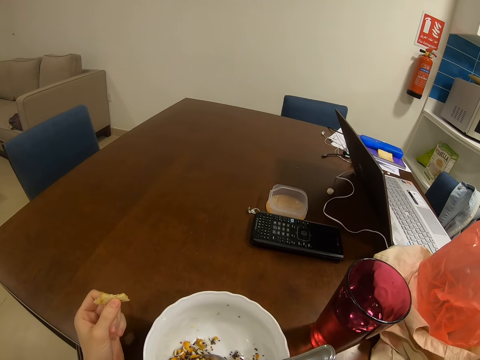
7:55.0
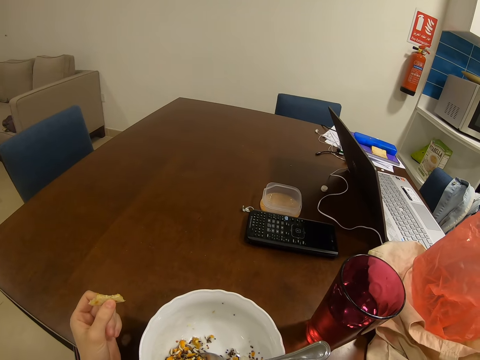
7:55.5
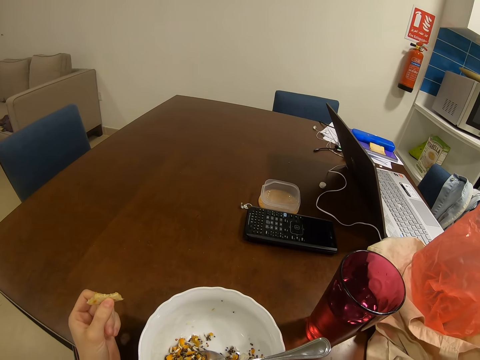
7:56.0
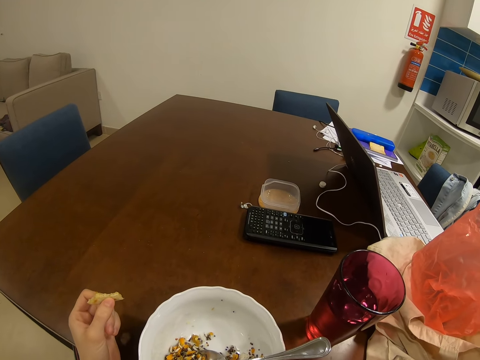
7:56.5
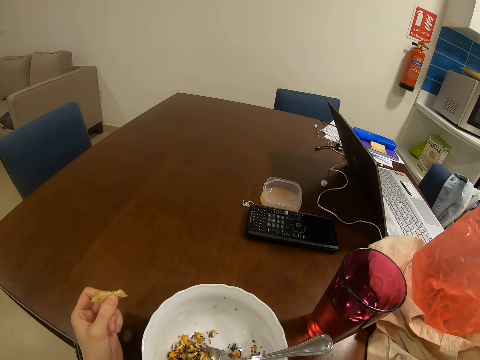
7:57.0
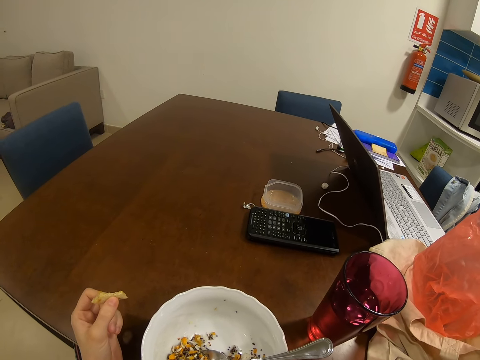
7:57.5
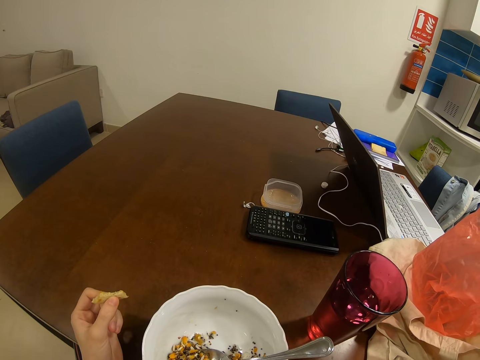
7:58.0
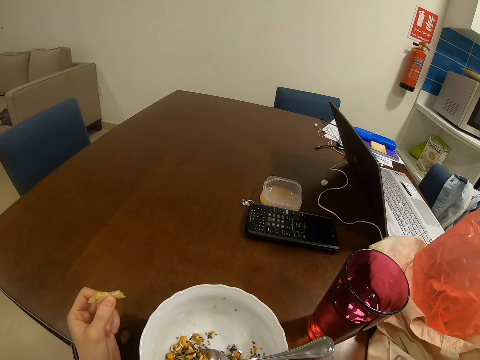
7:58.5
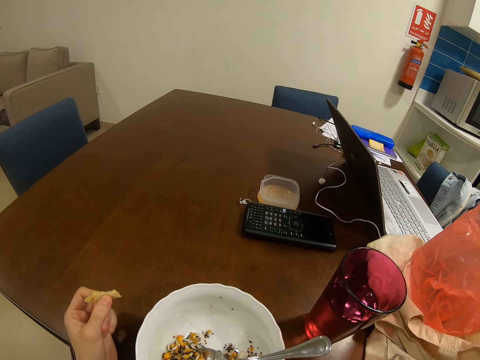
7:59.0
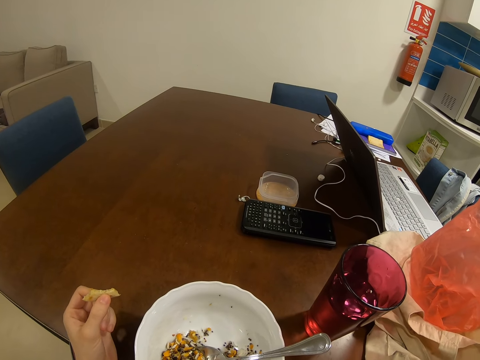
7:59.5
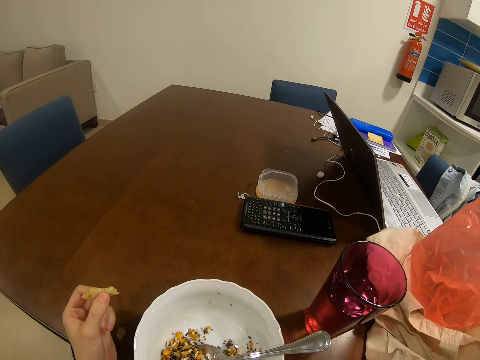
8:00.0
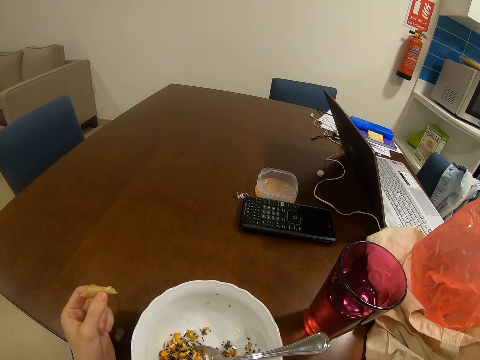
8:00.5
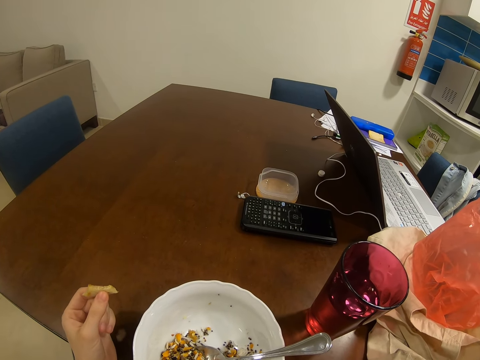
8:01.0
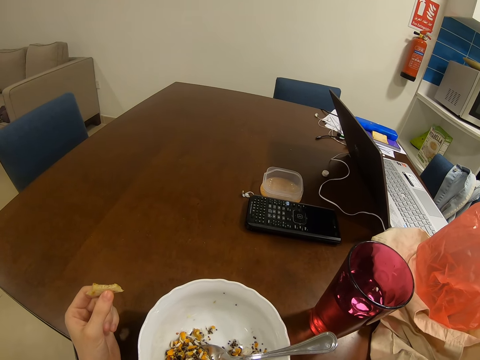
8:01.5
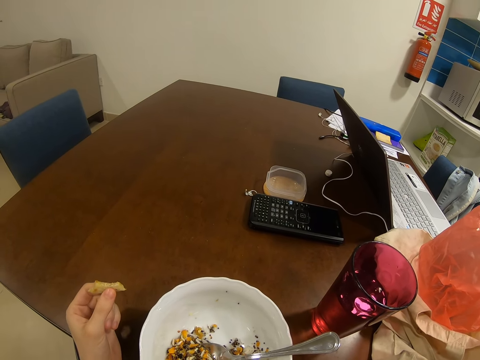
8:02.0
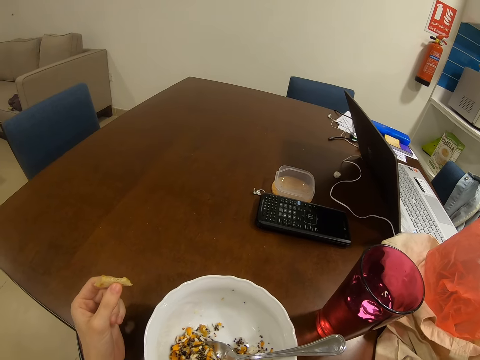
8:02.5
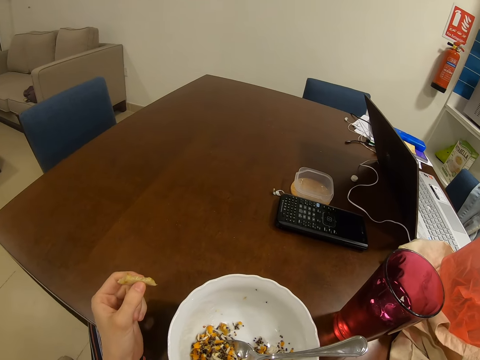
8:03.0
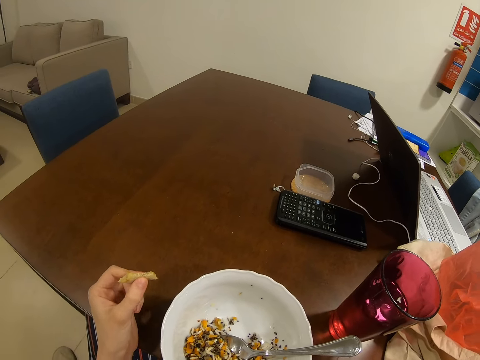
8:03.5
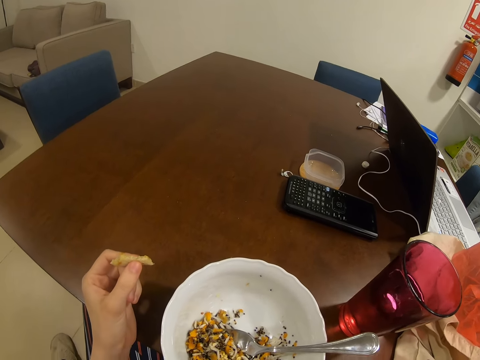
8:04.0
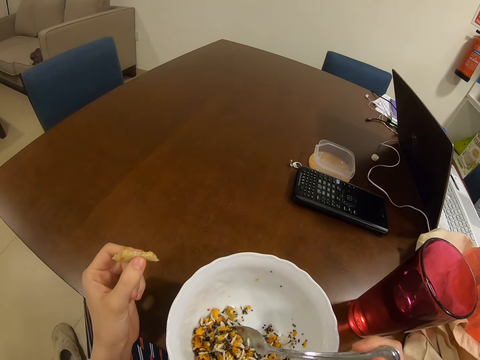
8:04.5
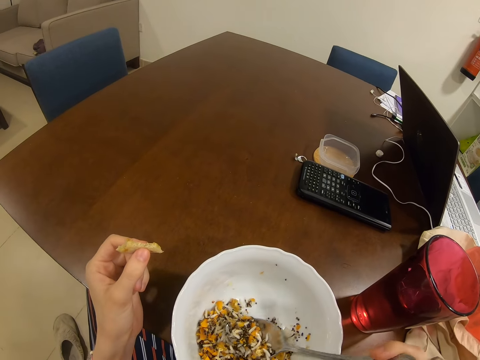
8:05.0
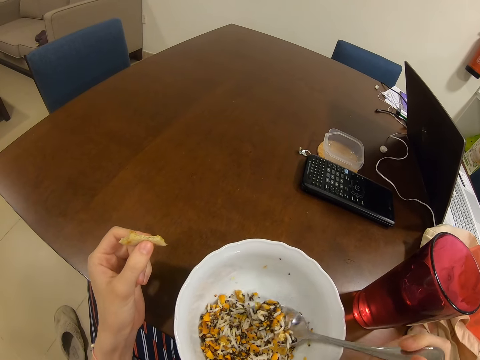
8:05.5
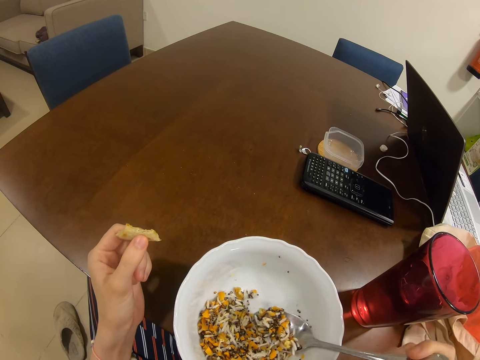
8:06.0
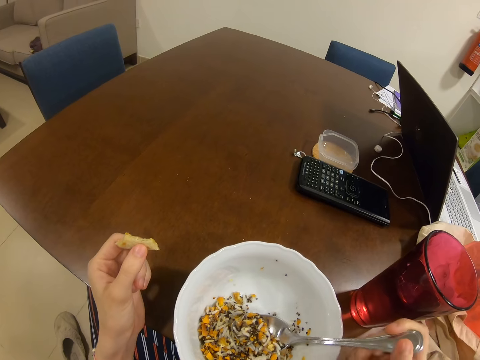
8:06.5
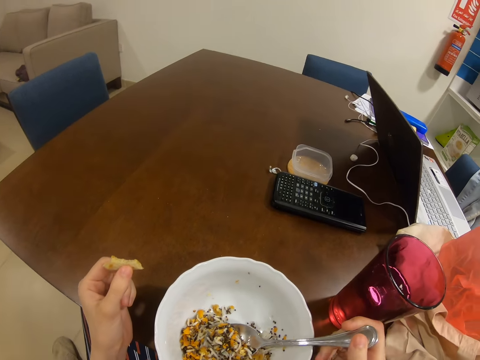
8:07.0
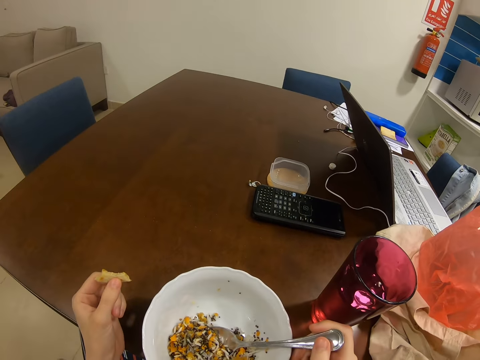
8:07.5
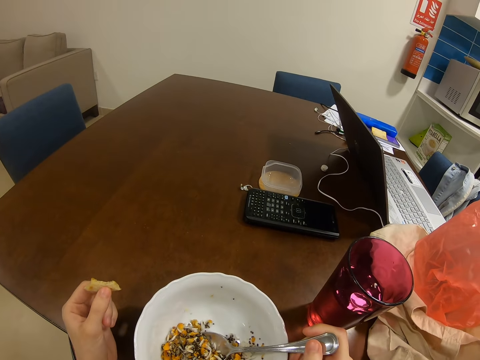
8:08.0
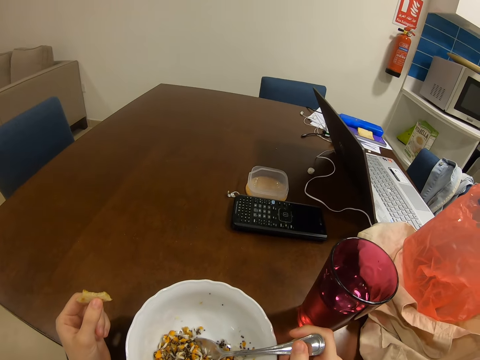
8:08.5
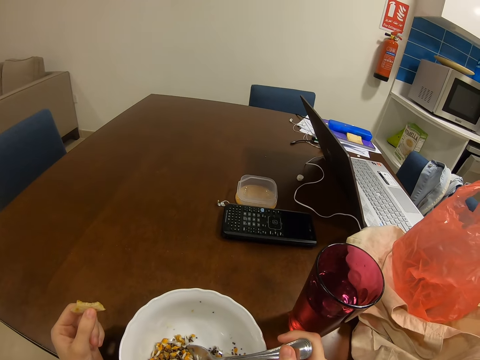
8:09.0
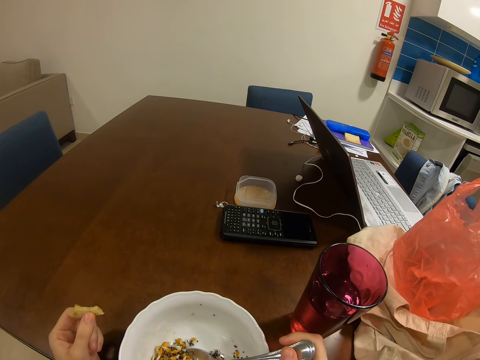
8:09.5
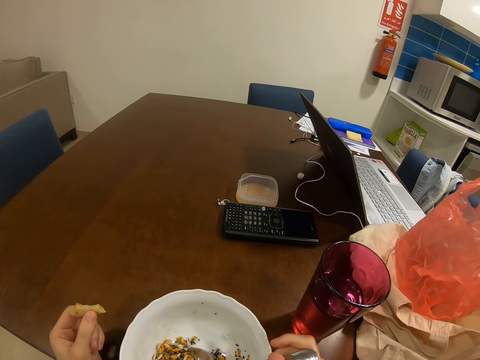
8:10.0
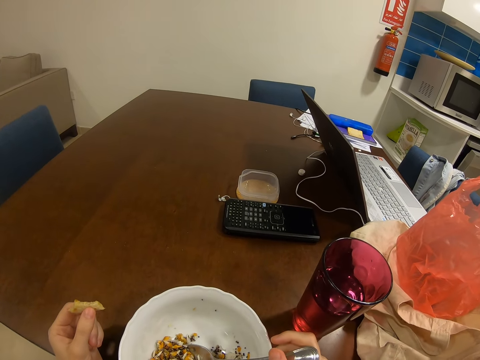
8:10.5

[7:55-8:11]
The camera wearer moves a hand. They touch a spoon. They scoop food from a bowl.

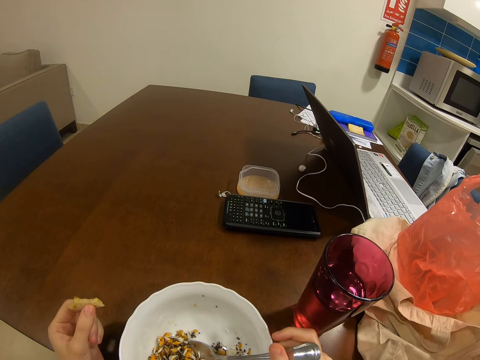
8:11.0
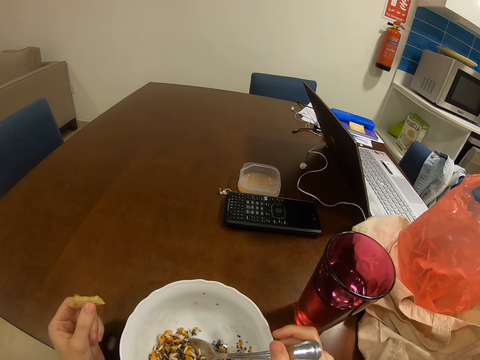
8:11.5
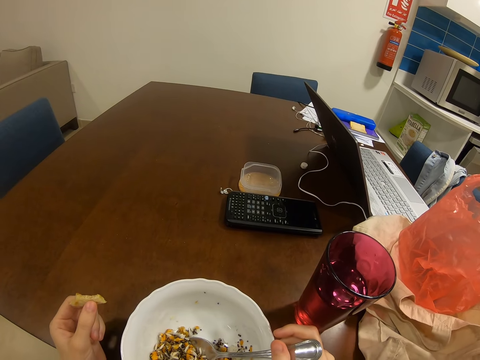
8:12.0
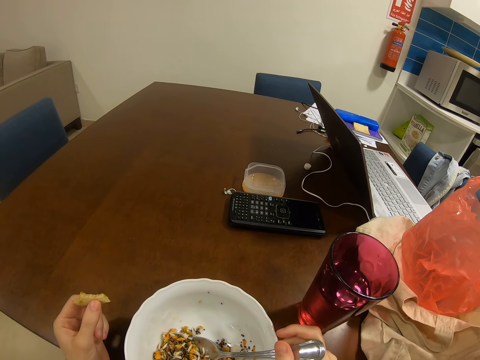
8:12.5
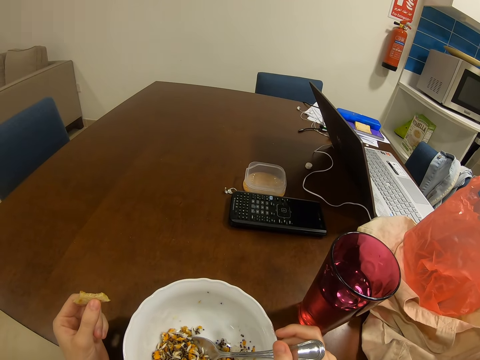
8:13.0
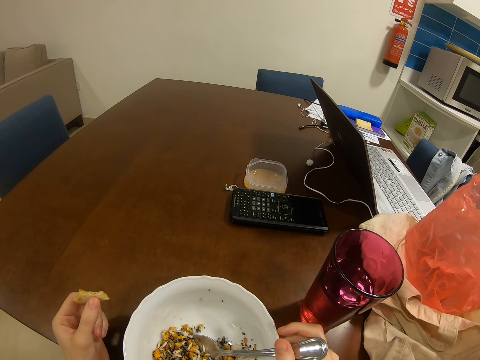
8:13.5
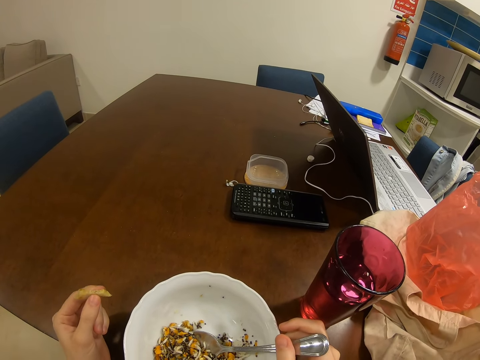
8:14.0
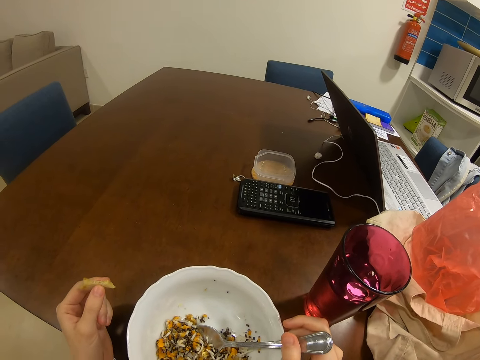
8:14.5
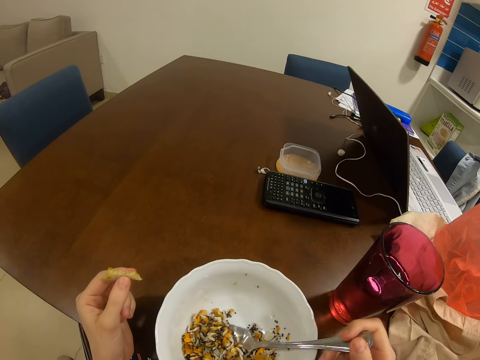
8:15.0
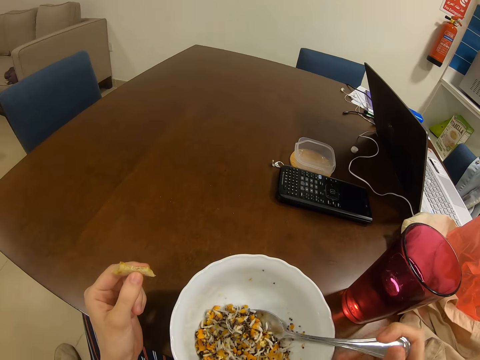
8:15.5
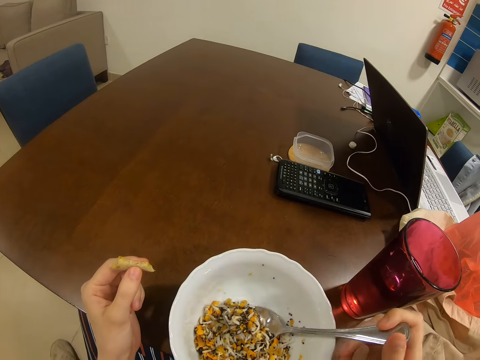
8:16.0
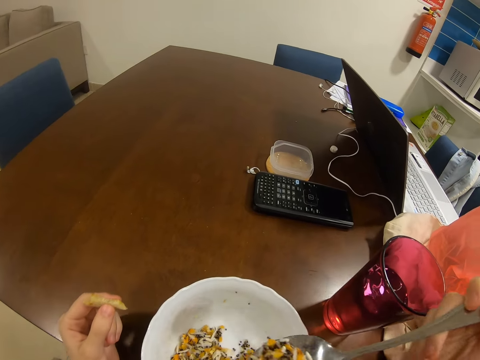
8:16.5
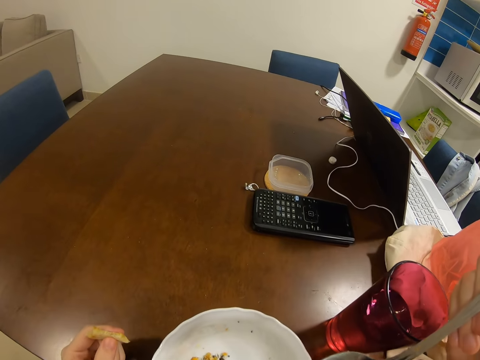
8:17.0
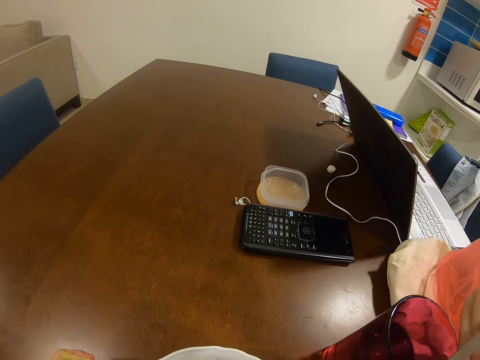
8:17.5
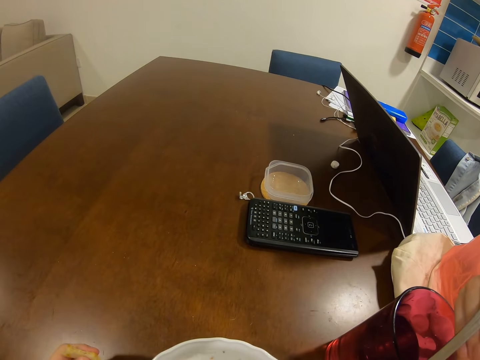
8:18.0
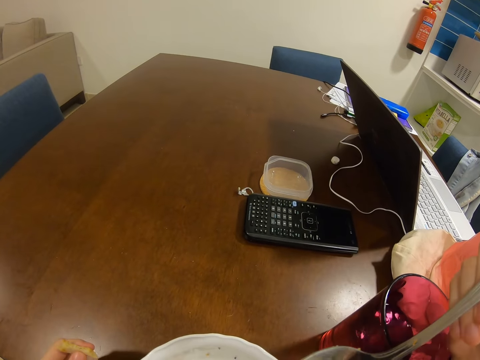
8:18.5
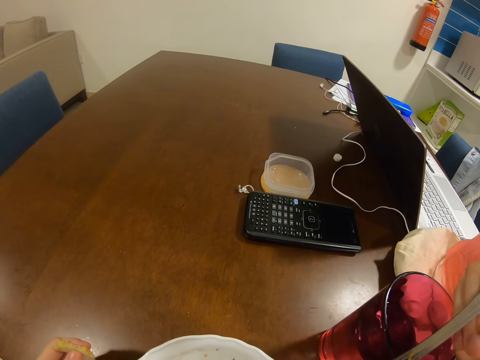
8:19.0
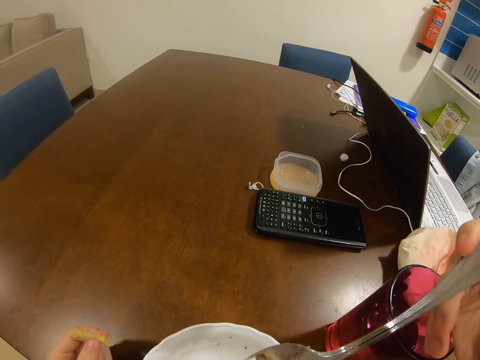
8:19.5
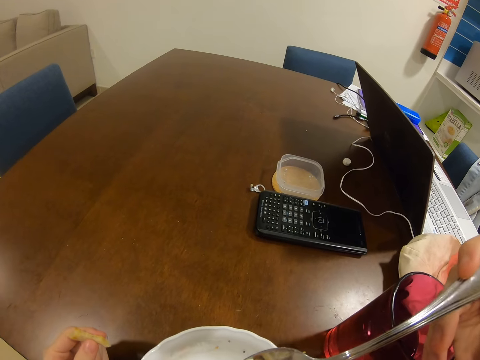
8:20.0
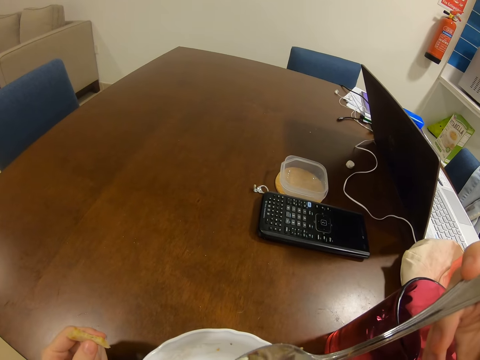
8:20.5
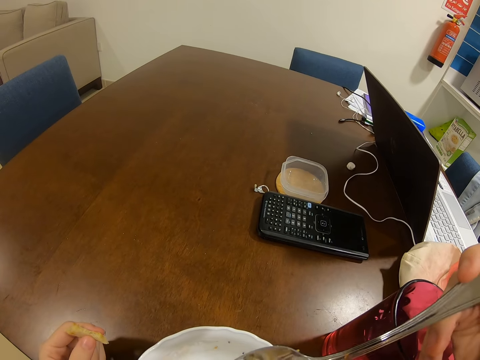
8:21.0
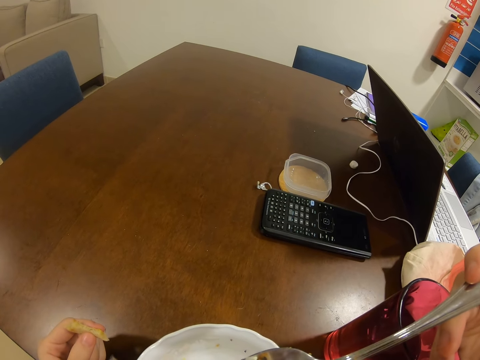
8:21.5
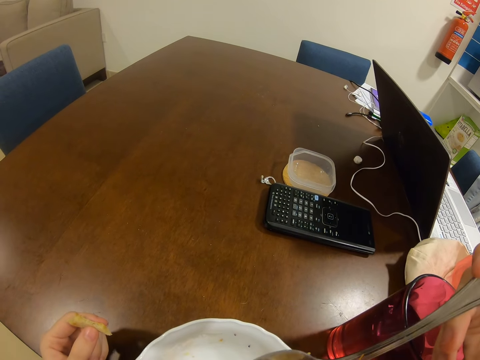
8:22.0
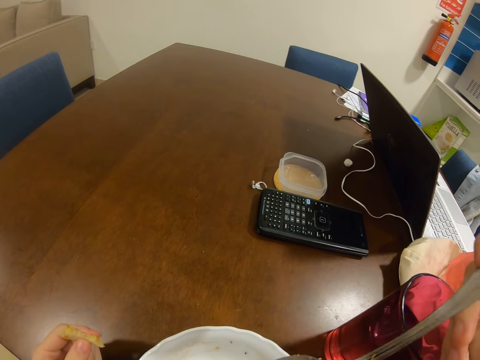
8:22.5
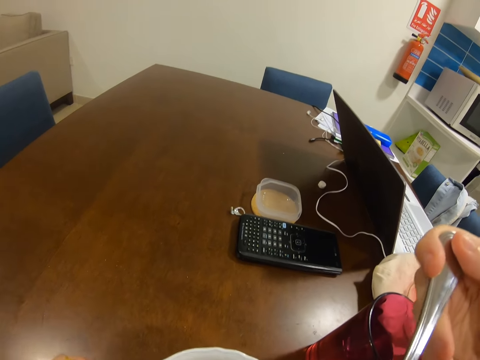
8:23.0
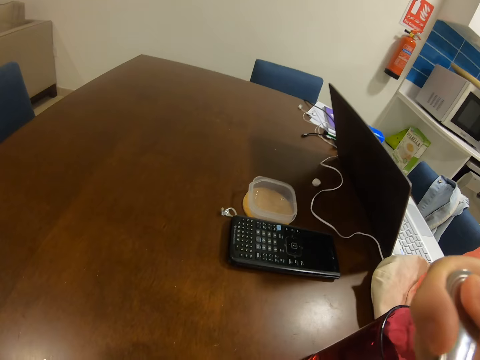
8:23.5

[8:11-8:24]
The camera wearer eats food. They hold a spoon. They eat the food.
